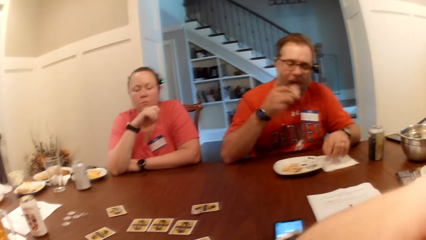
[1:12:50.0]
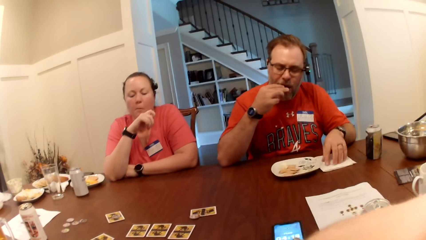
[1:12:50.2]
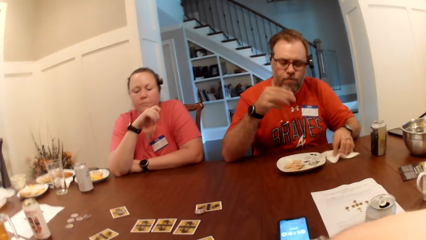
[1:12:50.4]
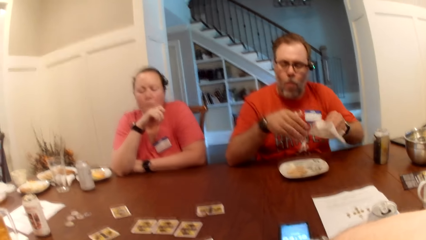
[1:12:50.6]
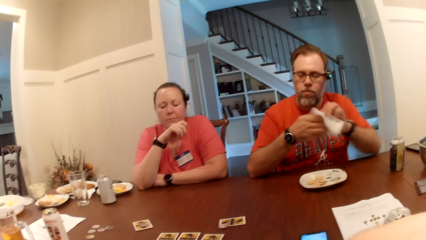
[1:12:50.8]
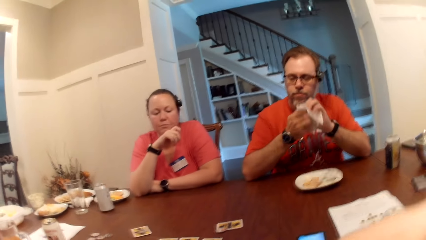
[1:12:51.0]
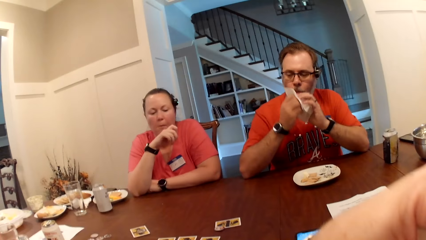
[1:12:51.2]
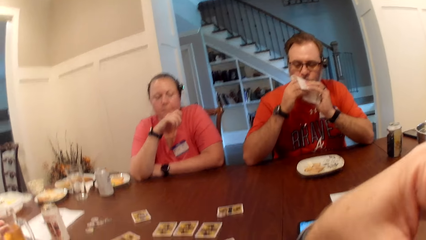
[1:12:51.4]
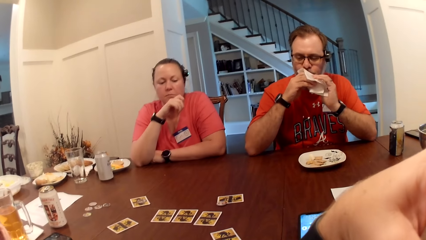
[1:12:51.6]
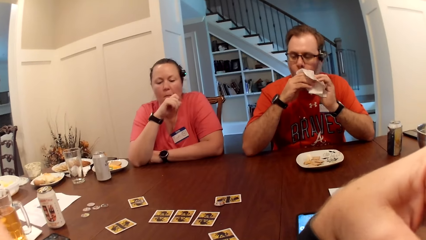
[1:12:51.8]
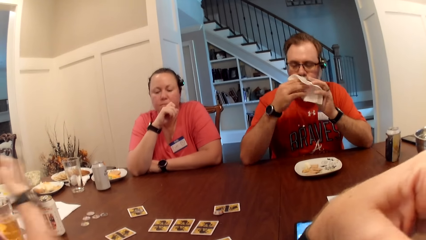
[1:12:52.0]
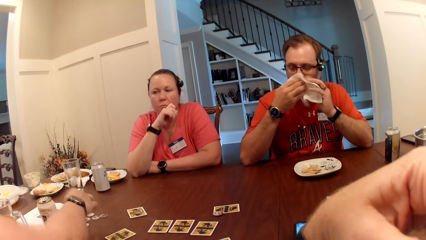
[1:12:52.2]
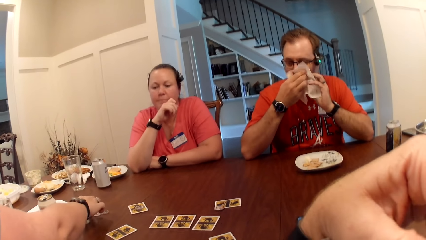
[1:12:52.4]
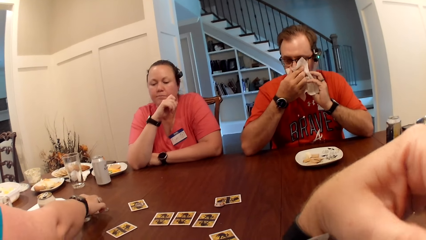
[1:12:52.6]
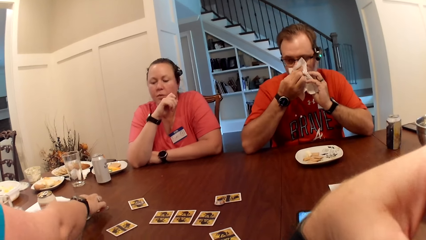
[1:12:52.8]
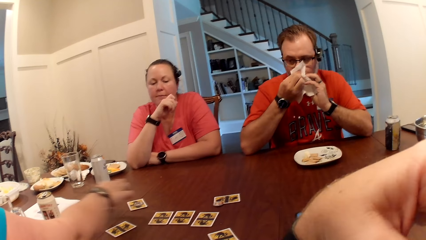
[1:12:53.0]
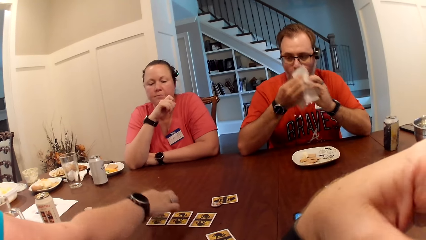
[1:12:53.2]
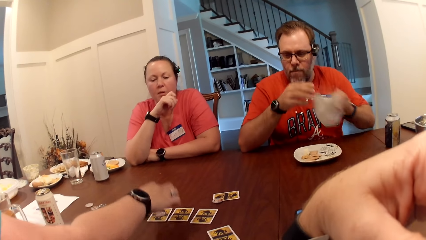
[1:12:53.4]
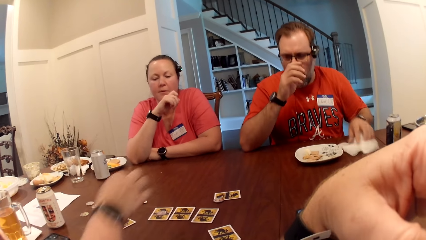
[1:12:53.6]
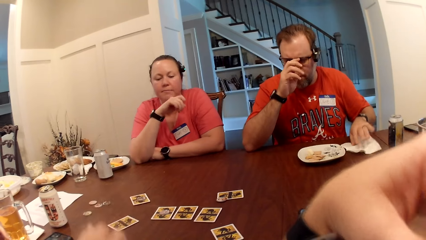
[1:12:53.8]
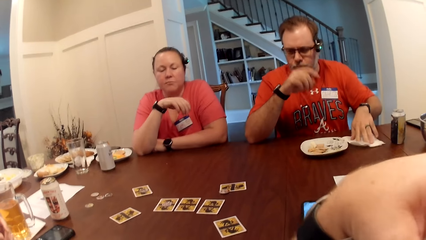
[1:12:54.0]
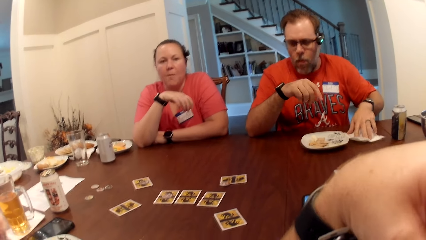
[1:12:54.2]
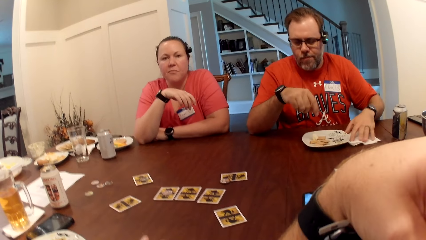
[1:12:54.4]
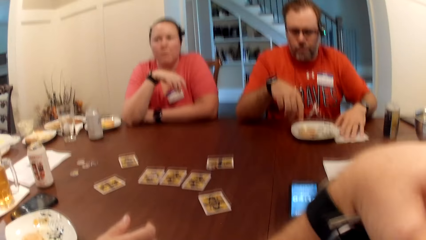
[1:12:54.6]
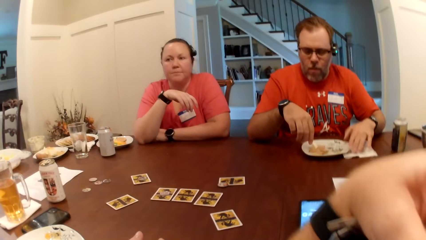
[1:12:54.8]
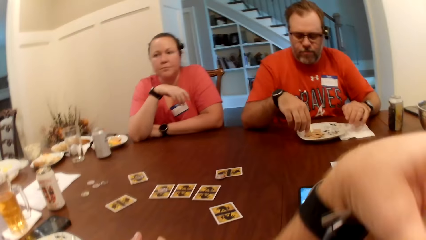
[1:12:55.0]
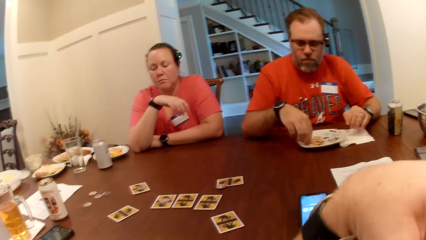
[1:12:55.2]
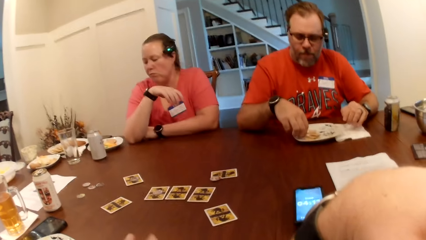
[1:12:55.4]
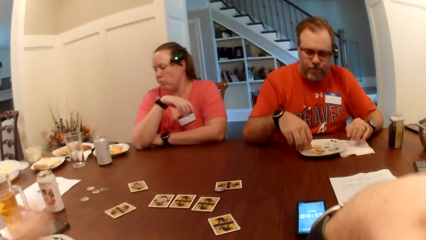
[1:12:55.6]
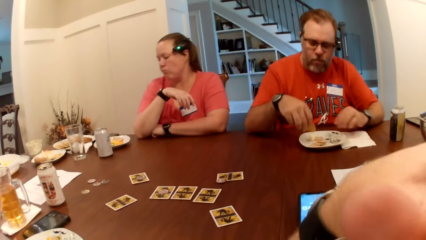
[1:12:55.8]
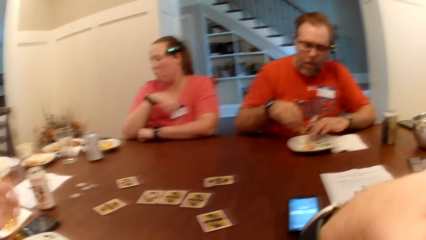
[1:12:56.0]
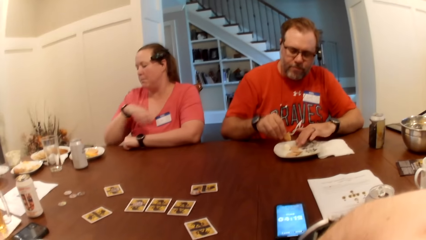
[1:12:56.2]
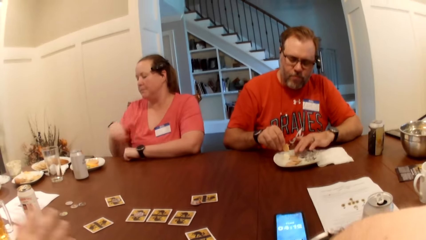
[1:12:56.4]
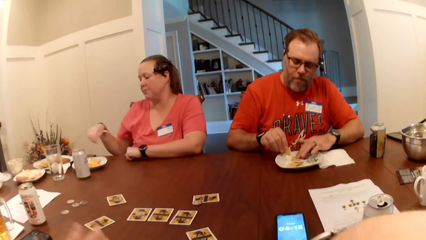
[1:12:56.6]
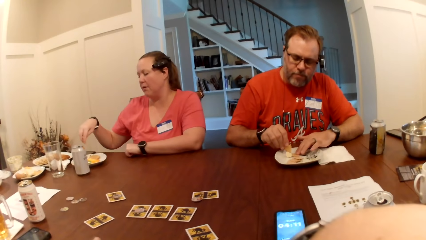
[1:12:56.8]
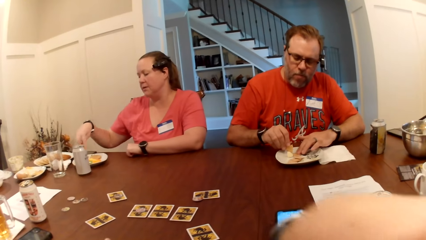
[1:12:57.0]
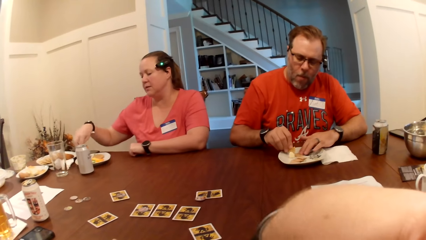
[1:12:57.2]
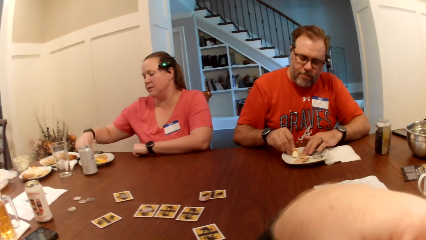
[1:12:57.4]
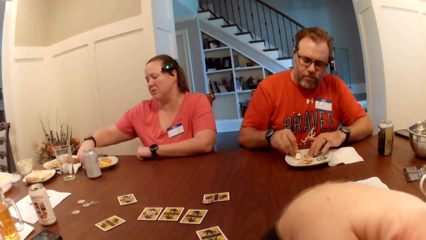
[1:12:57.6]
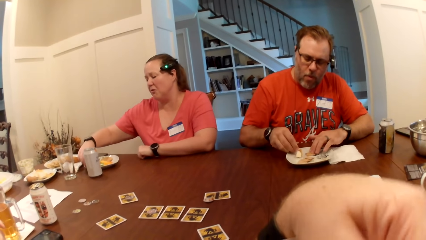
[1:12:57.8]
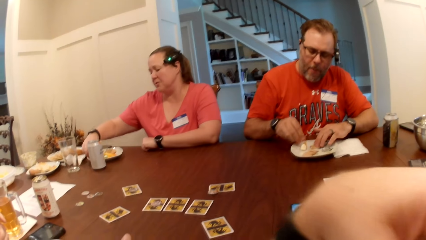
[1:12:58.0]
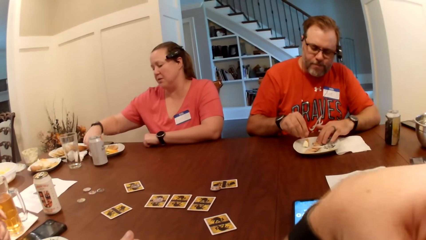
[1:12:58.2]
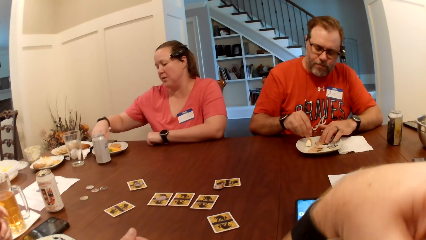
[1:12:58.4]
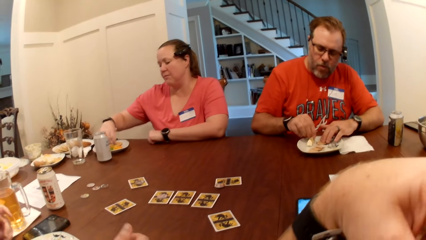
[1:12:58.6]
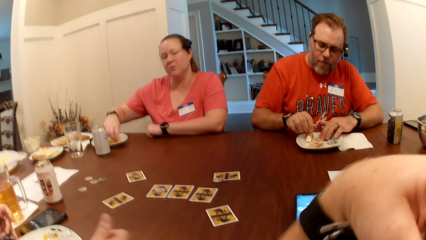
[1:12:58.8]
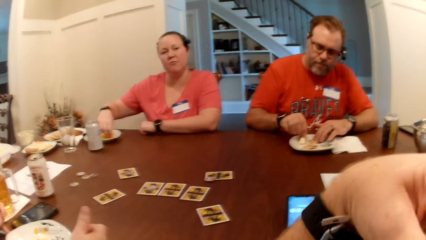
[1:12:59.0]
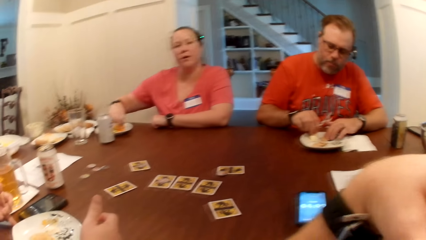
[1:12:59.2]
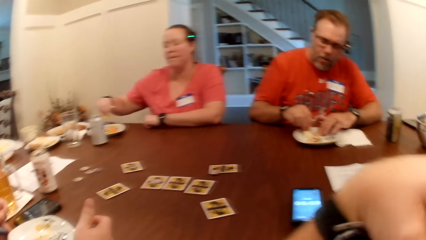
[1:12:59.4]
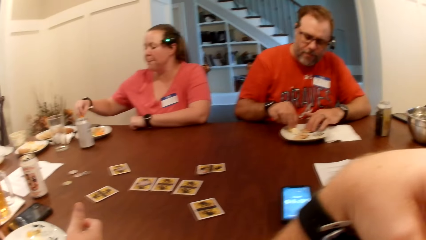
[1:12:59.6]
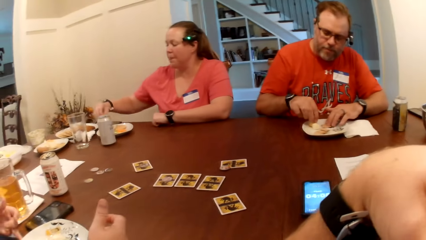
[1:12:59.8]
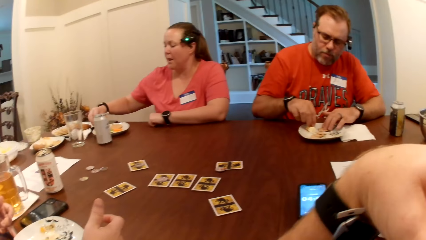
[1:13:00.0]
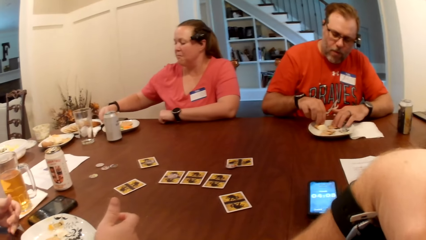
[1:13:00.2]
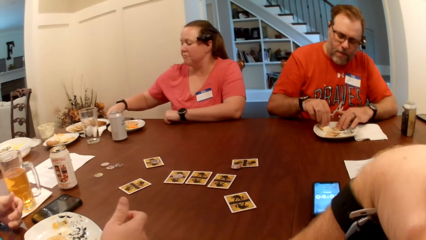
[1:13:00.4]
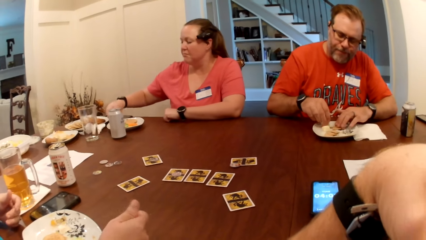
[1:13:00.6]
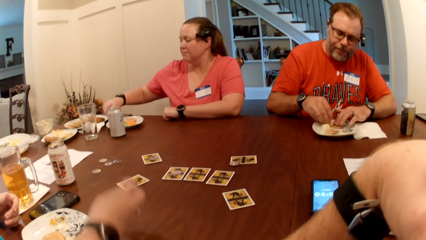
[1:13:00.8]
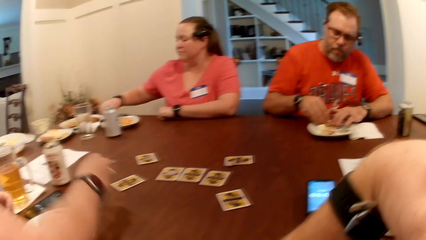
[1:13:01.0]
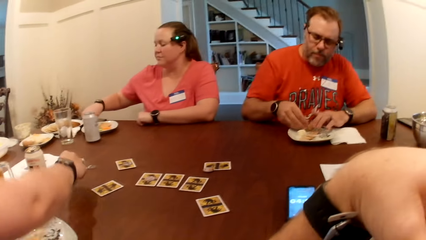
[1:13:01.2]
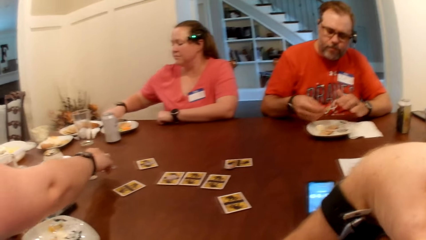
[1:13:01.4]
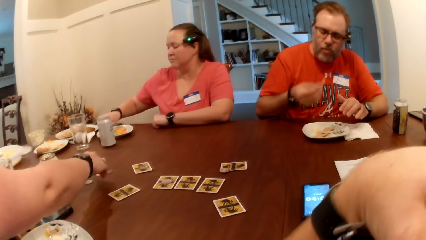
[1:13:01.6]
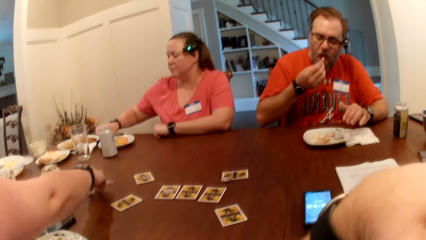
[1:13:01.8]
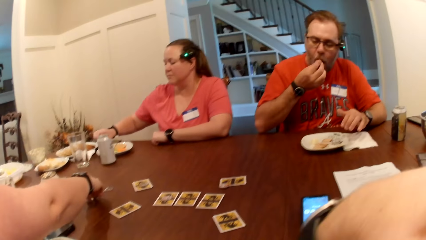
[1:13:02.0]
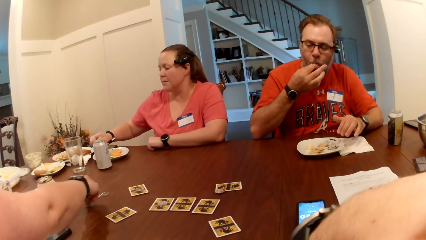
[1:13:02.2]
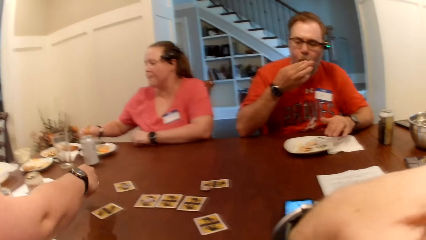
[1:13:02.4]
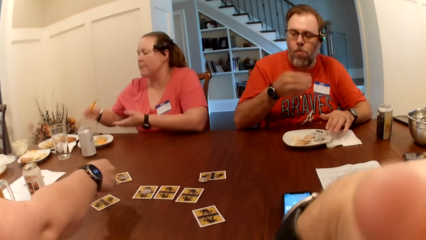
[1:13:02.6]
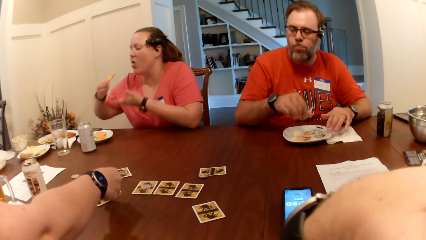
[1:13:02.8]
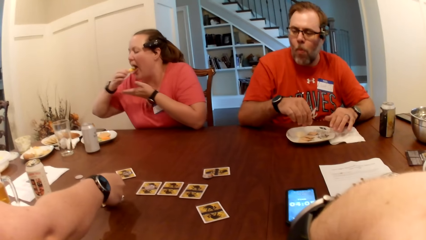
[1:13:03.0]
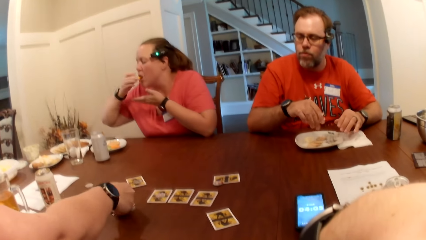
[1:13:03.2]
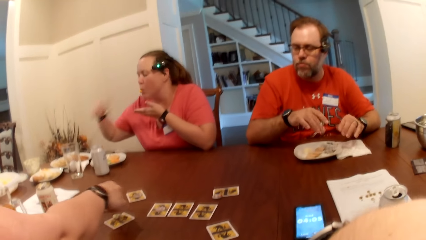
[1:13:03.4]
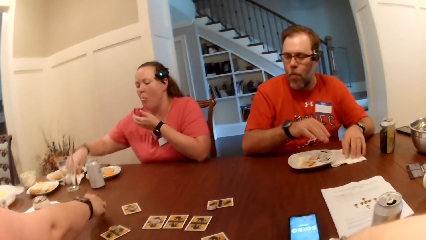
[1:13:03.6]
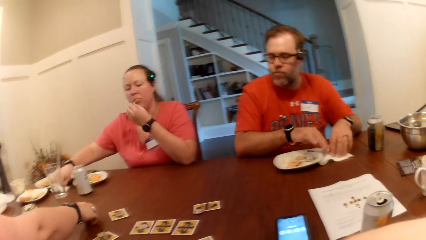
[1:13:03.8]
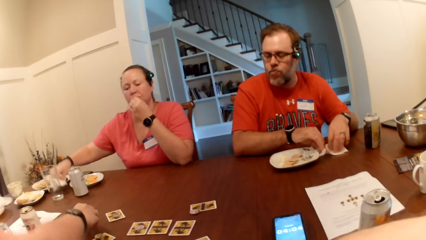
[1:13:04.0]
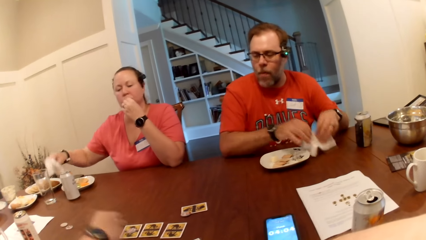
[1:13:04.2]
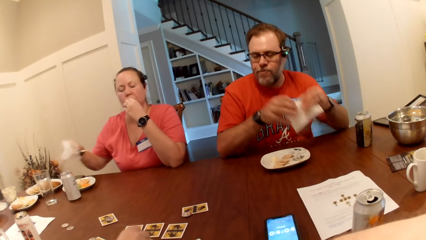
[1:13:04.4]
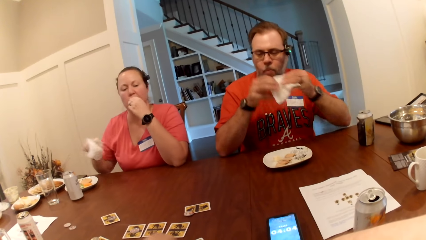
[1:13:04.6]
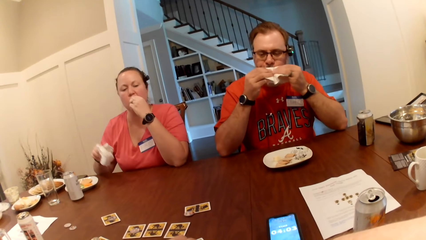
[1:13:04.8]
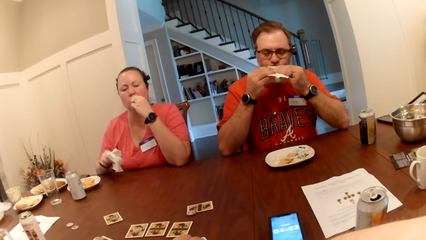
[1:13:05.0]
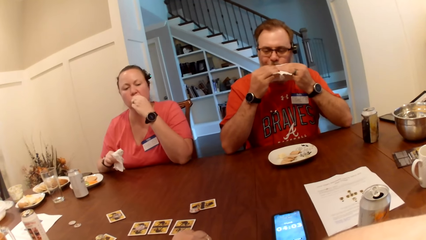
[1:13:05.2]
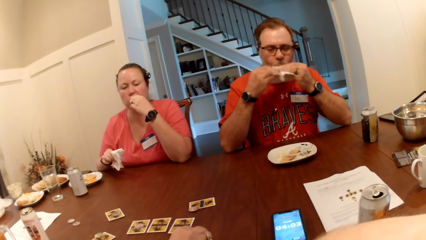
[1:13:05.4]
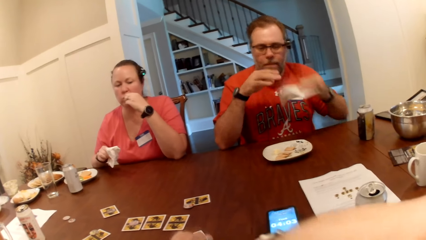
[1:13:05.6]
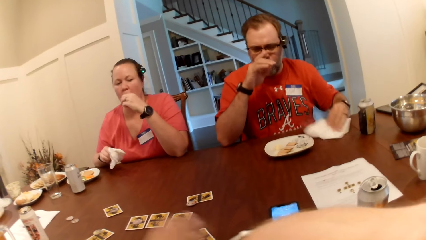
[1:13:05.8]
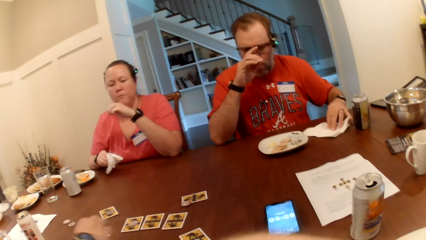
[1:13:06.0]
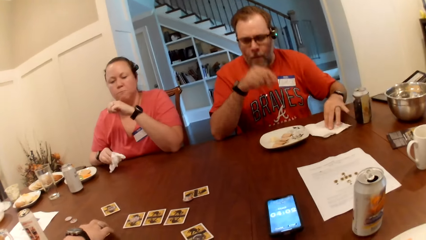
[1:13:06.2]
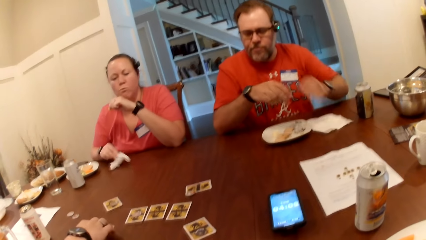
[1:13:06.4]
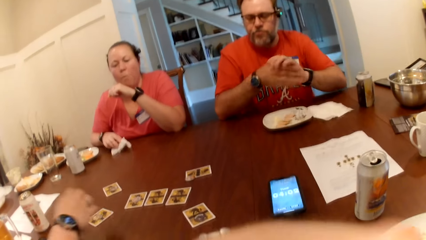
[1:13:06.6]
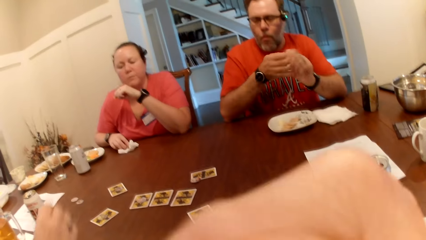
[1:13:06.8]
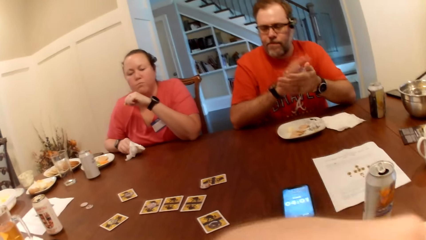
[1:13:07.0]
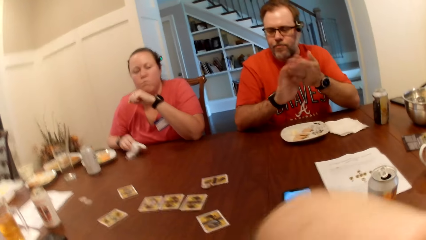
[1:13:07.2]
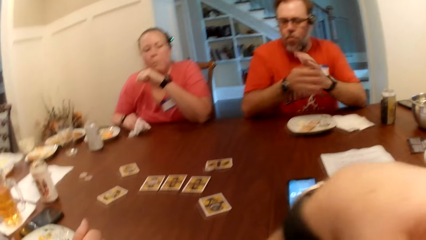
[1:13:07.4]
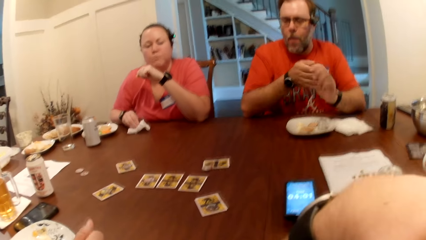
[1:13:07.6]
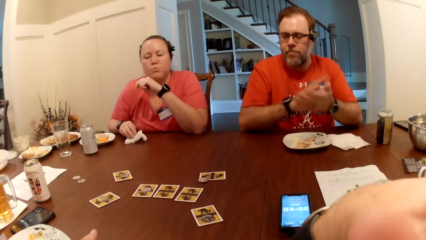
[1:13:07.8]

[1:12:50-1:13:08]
A man puts the biscuit in his mouth with his right hand, picks up the tissue paper from the table with his left hand, holds the tissue with his right hand, and cleans his mouth with the tissue in both hands. A woman picks up a token from the table with her right hand and puts the token on a card on the table with her right hand. The camera wearer picks a playing chip. The man puts the tissue on the table with his left hand and shifts the tissue on the table with his left hand. The camera wearer converses with the woman. The man picks up a biscuit from the plate with his right hand, holds down a biscuit on the plate with his left hand, and scoops cream from the plate with the biscuit in his right hand. Another woman picks up a slice of carrot from the plate on the table with her right hand and scoops sauce from the plate with the carrot in her right hand. The first woman picks up a token from the table with her right hand. The man puts the biscuit in his mouth with his right hand. The camera wearer holds the playing chip. The first woman puts the token on a card on the table with her right hand. The other woman puts the carrot in her mouth with her right hand and picks up the tissue paper from the table with her right hand. The first woman picks up a token from the table with her right hand. The man picks up the tissue paper from the table with both hands and cleans his mouth with the tissue paper in both hands. The first woman puts the token on a card on the table with her right hand. The man puts the tissue paper on the table with his left hand and adjusts his eyeglasses with his right hand. The other woman drops the tissue on the table with her right hand. The first woman adjusts the token on the card with her right hand. The man dusts off his hands. The other woman cleans her right hand on the tissue.
